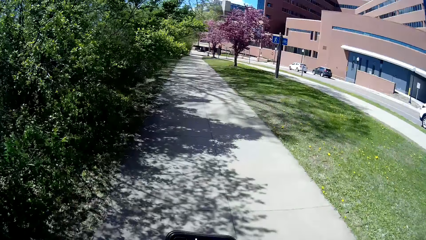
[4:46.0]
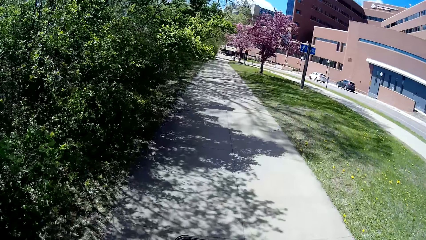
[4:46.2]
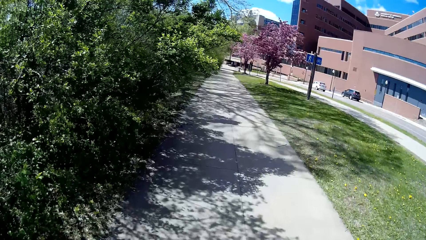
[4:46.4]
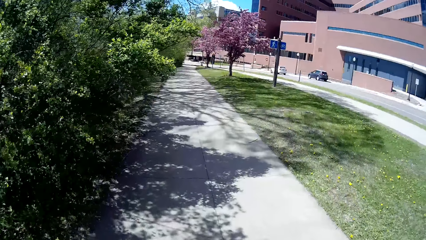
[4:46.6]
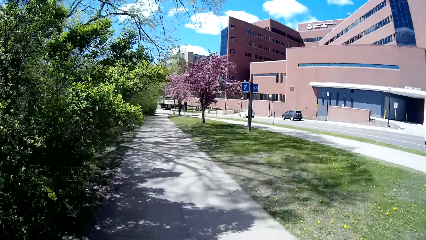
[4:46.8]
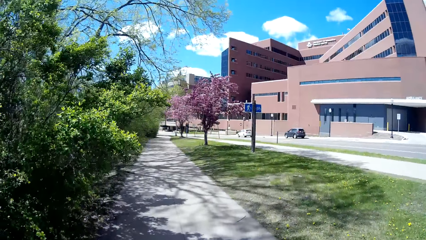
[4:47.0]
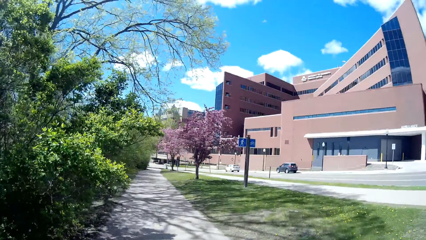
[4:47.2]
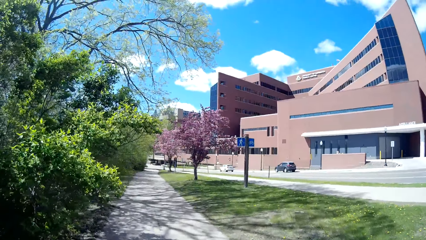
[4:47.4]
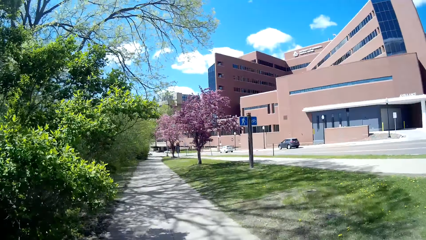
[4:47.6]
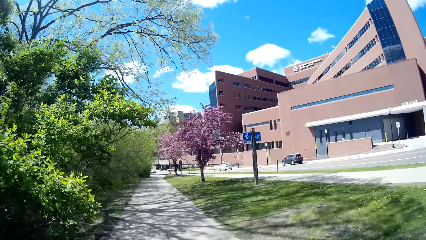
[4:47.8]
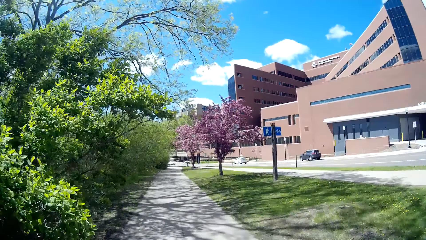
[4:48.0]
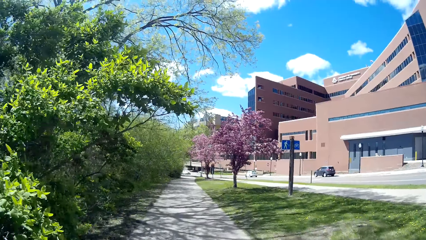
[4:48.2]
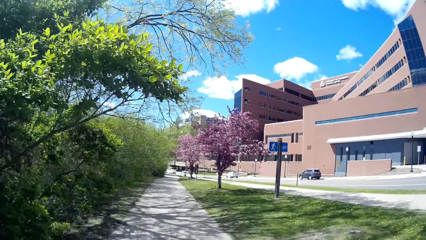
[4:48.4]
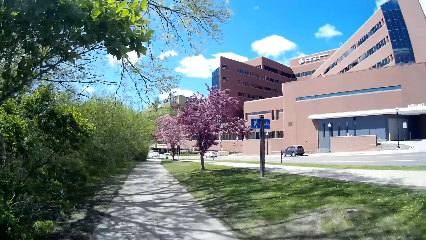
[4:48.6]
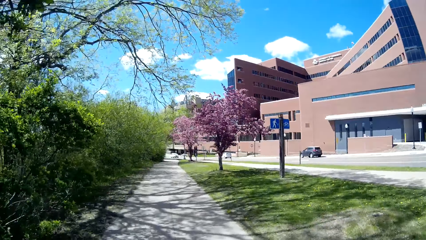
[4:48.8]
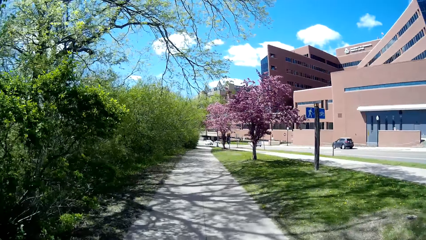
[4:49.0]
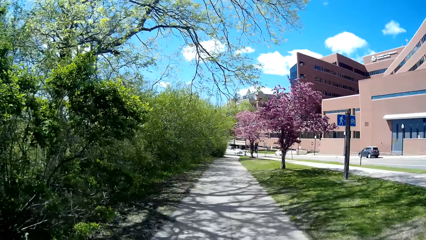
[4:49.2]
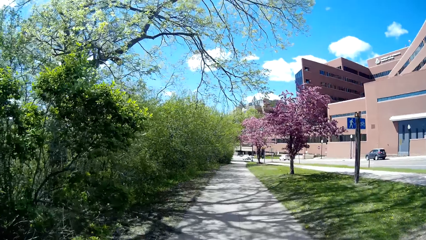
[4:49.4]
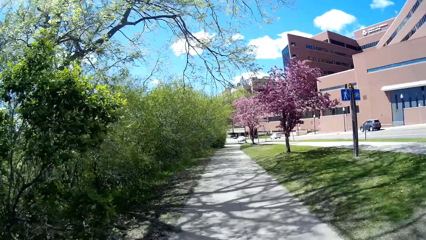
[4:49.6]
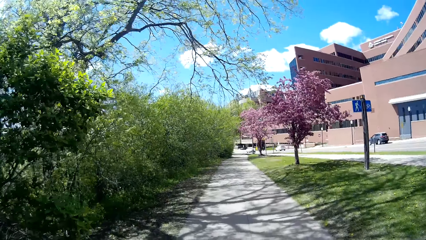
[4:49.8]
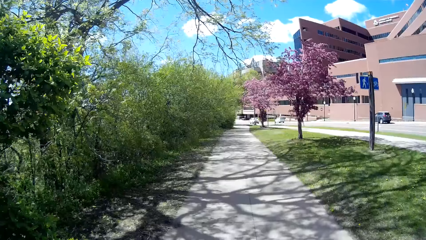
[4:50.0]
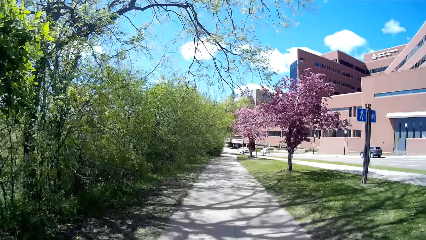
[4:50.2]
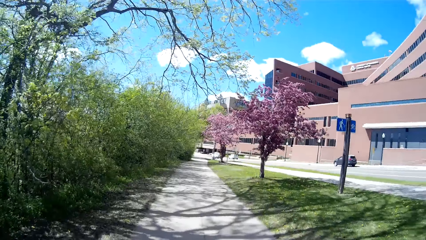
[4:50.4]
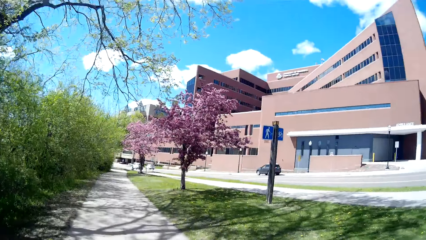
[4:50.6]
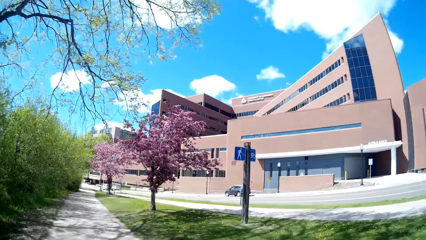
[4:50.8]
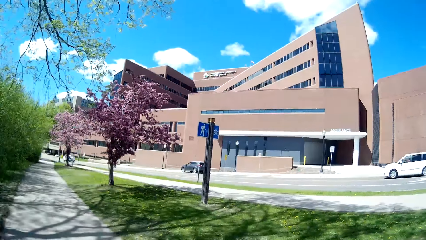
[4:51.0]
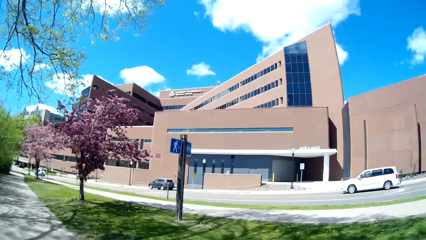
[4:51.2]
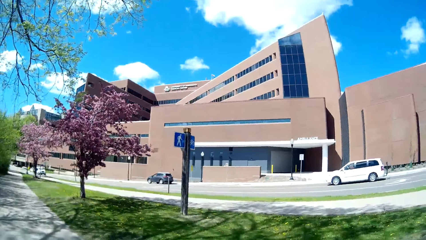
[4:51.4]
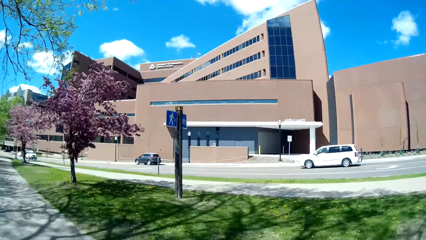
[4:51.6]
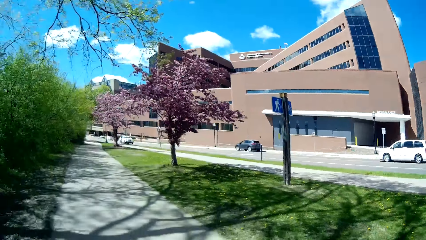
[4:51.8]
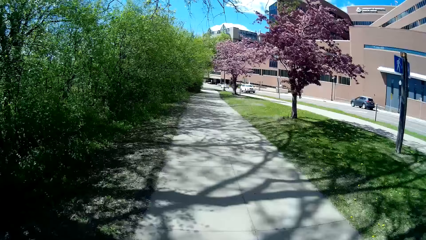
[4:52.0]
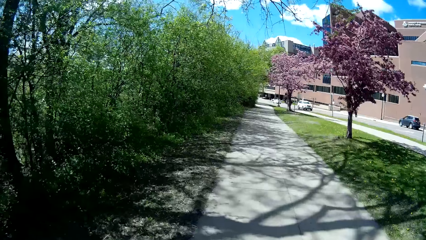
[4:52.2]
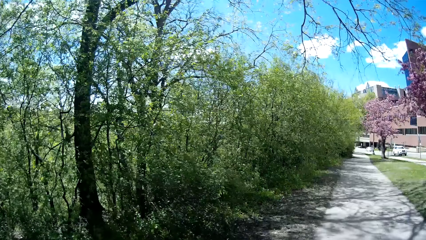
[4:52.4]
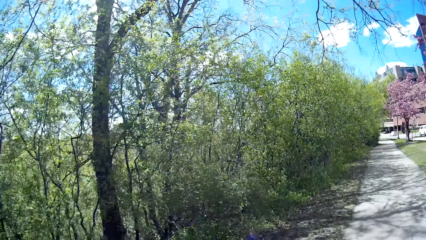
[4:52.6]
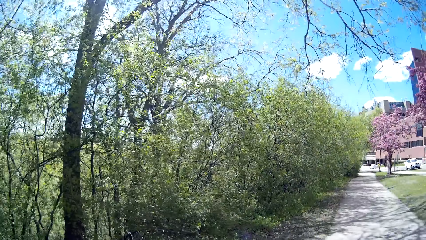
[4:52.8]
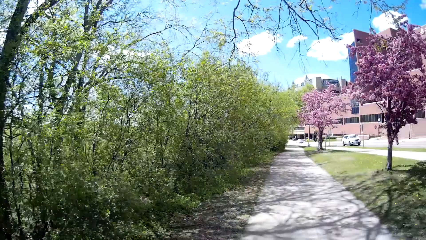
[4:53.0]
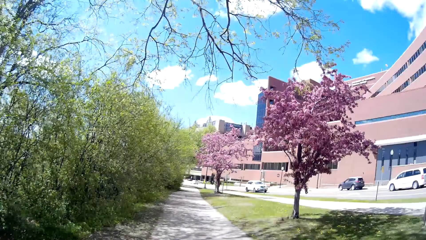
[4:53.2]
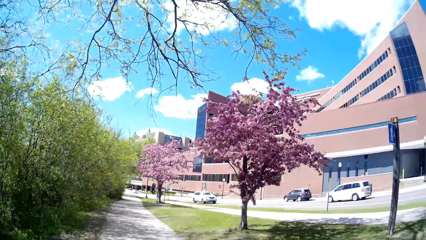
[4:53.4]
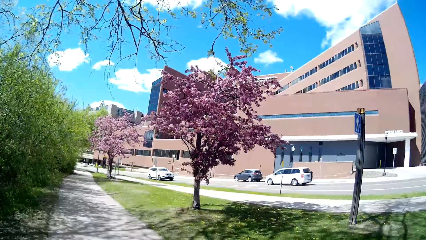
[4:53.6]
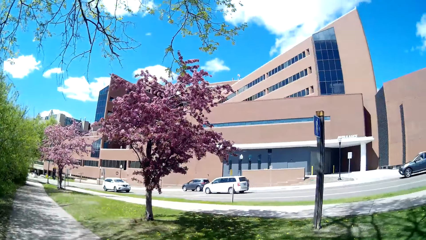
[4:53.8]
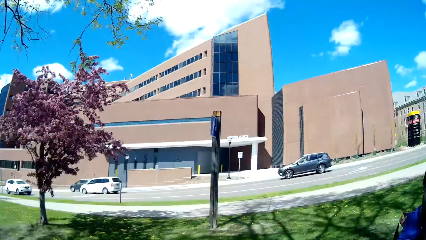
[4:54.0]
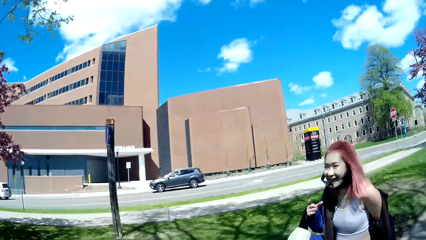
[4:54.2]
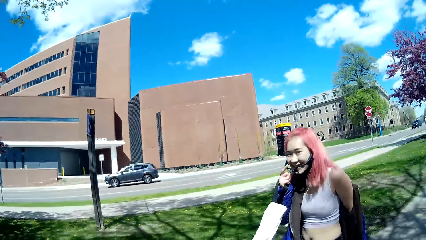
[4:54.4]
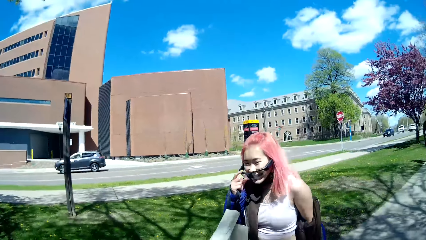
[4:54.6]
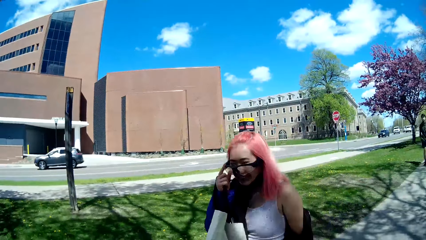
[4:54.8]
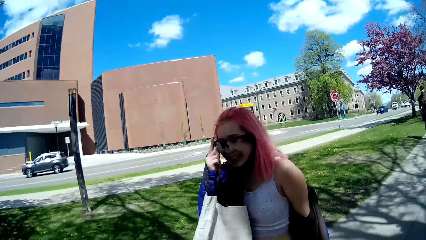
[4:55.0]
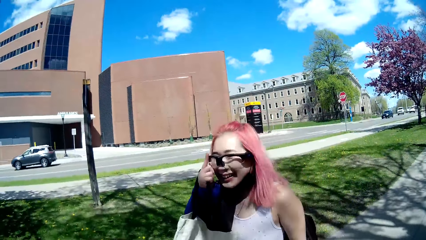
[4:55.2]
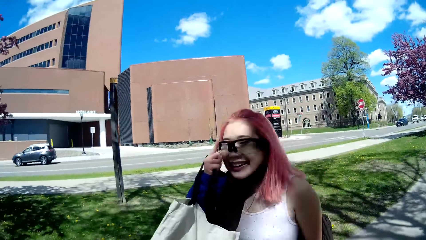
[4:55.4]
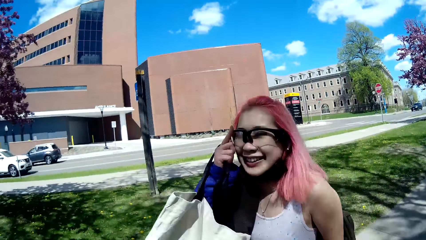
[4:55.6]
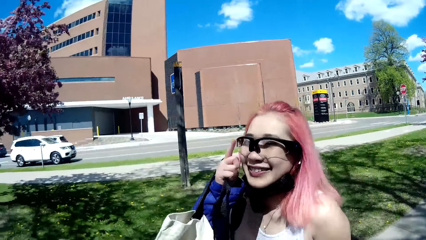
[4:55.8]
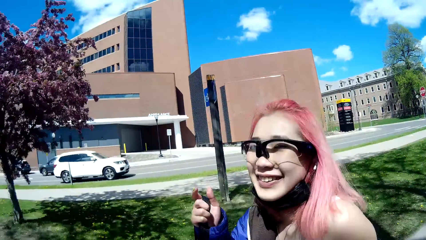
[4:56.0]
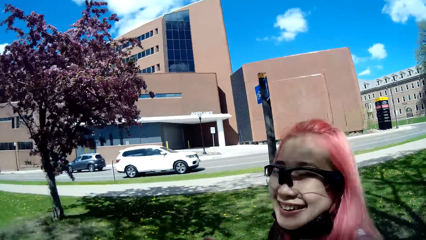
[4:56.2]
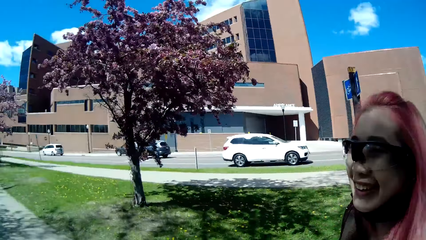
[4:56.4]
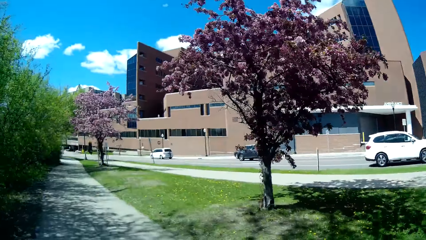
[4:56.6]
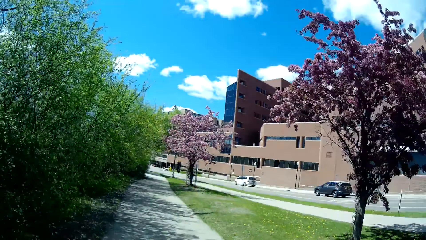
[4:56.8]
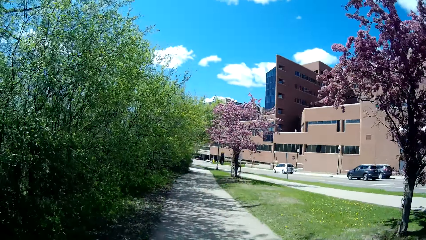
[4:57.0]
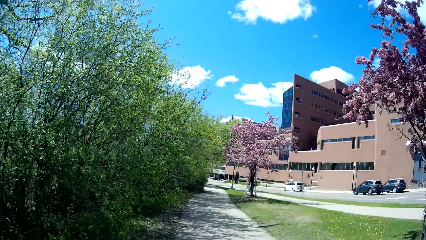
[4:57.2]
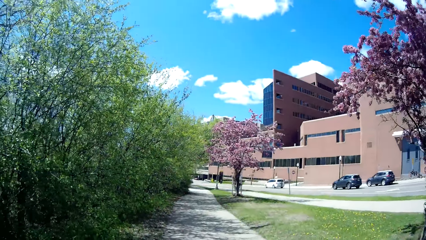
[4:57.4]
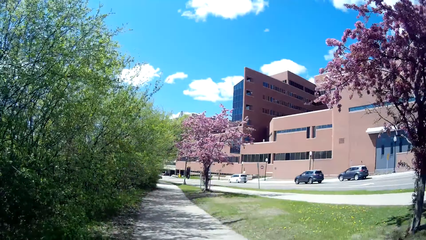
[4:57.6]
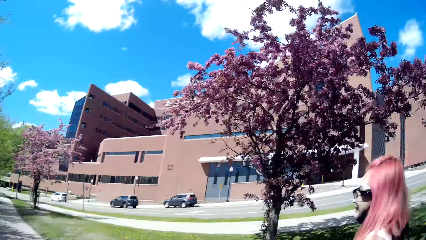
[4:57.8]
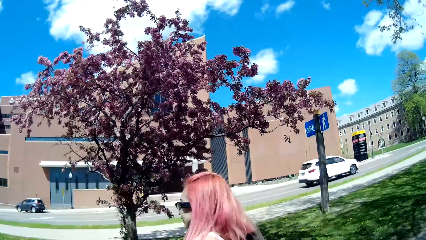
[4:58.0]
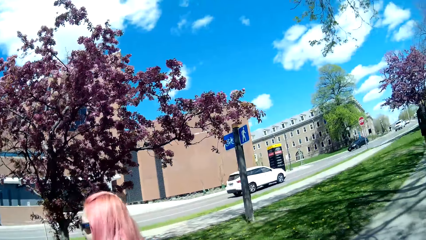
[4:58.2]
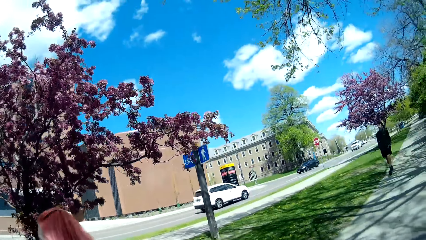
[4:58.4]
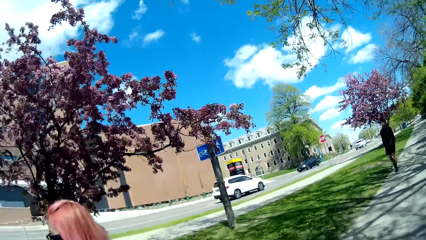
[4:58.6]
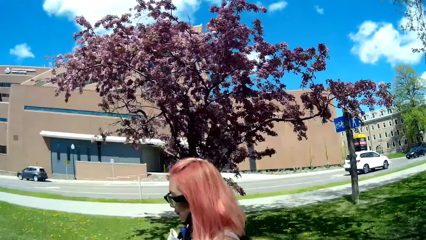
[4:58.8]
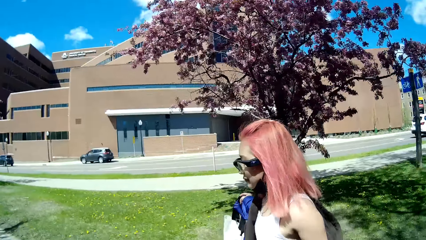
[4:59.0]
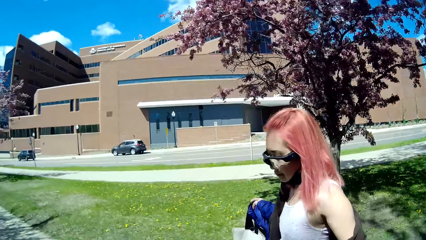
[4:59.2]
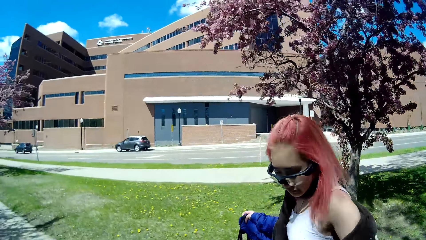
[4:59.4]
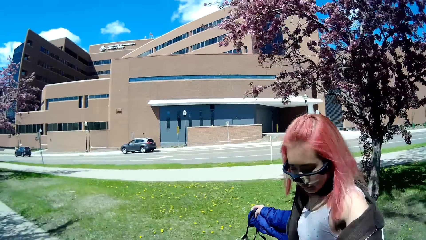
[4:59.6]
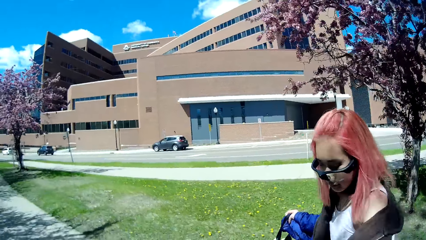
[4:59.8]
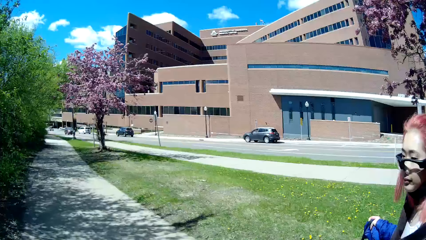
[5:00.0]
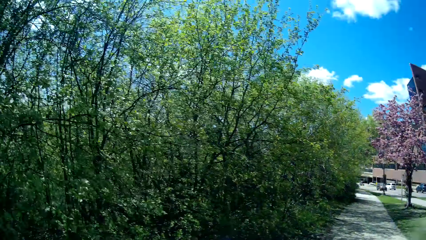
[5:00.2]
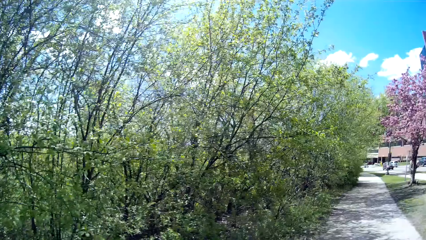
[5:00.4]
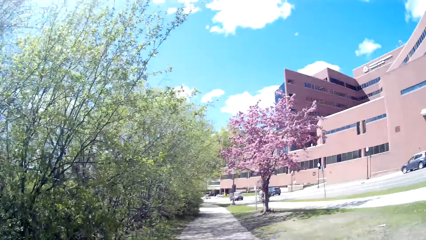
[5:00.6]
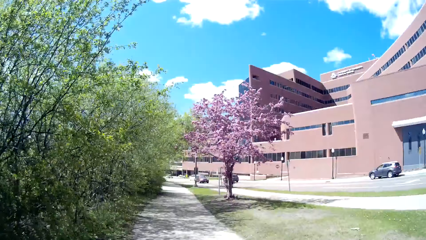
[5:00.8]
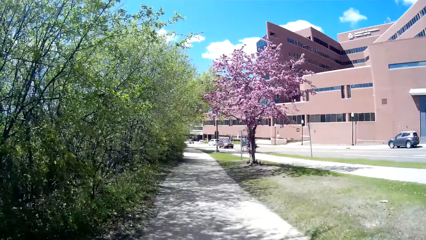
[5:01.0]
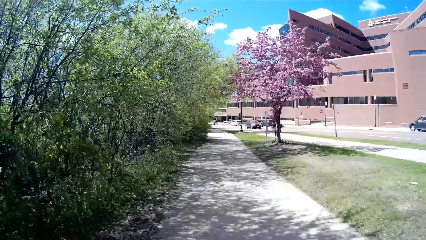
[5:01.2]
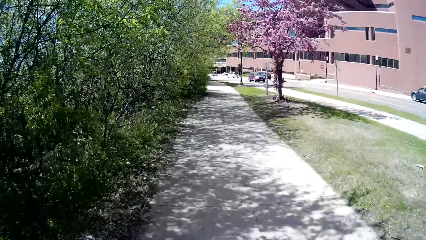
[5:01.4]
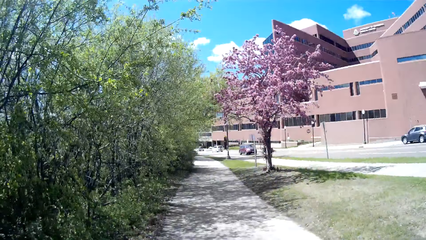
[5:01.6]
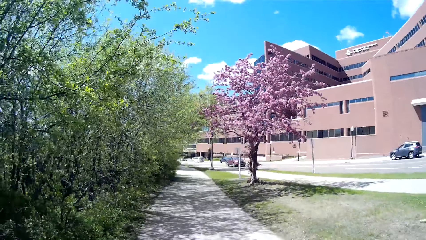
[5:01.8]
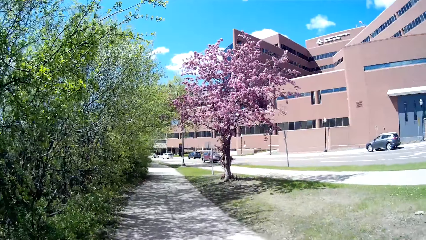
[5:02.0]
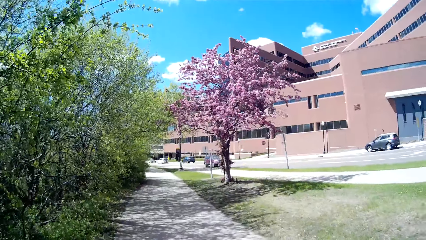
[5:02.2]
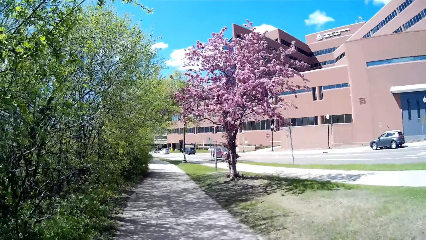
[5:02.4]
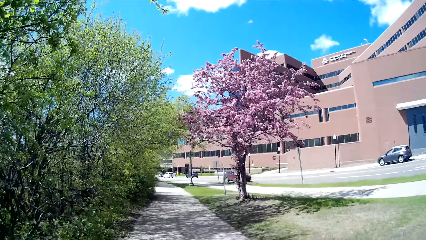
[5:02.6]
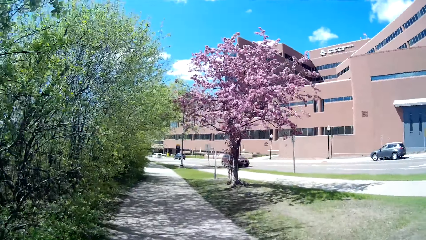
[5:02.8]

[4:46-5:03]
The woman touches the glasses with her right hand, fits the glasses on her face with her right hand and removes her right hand from the glasses.
